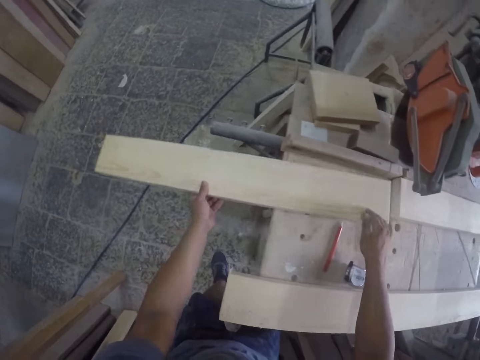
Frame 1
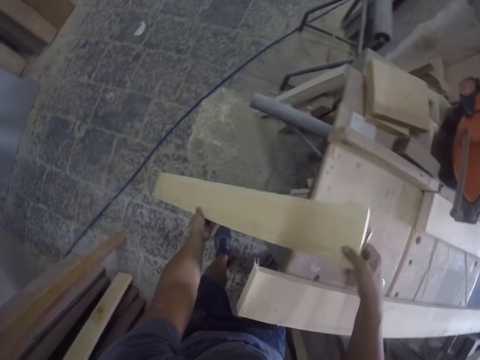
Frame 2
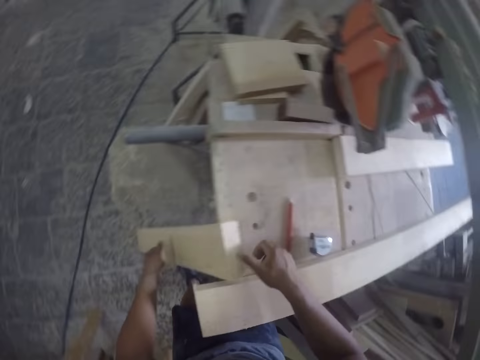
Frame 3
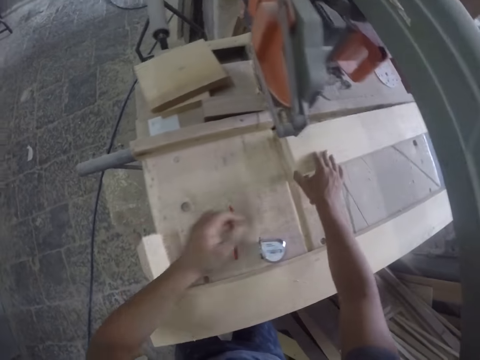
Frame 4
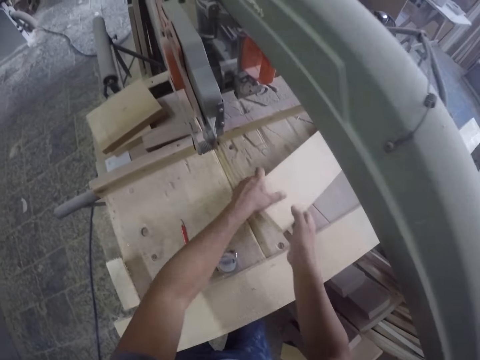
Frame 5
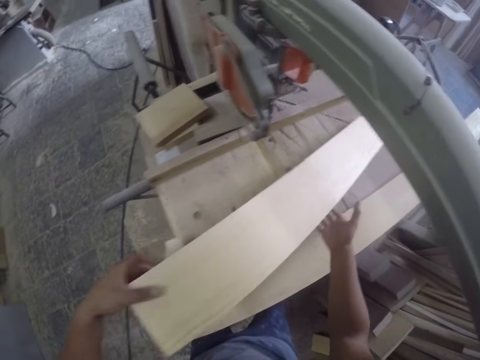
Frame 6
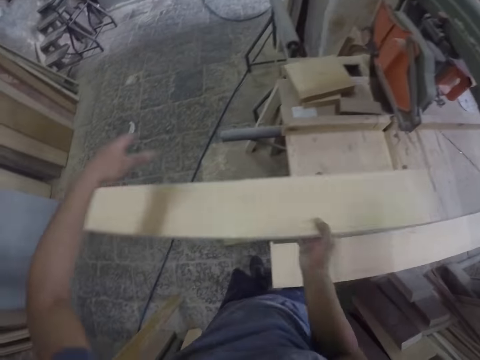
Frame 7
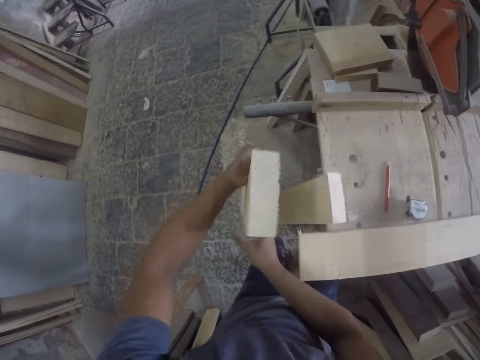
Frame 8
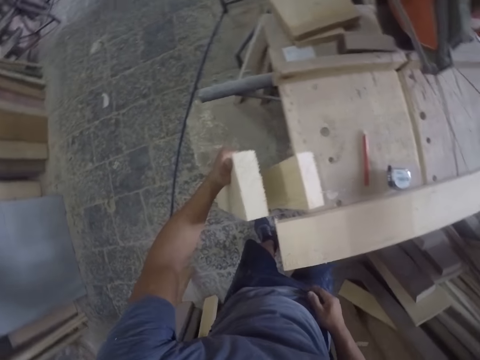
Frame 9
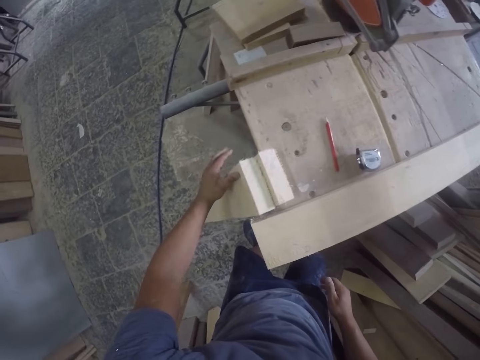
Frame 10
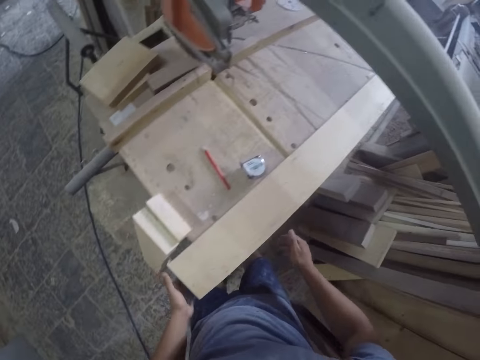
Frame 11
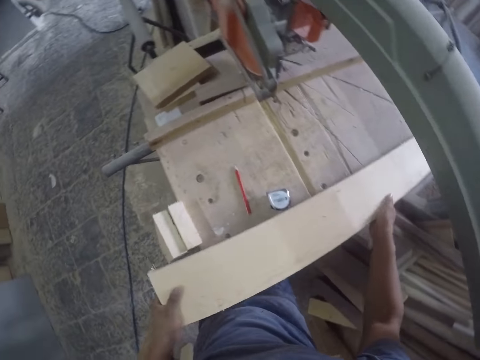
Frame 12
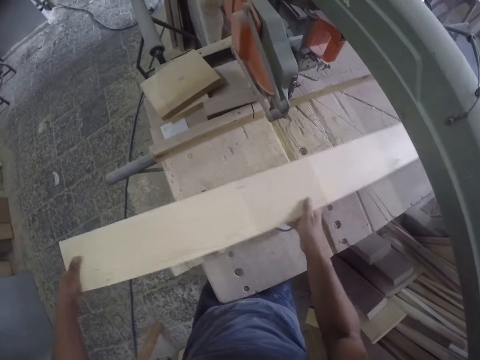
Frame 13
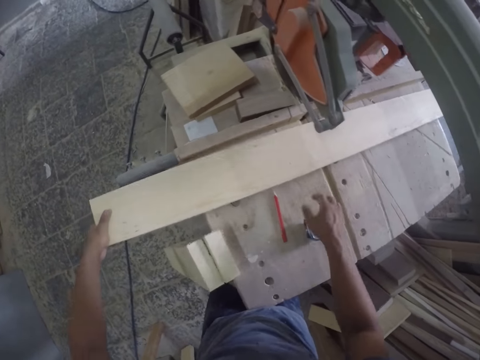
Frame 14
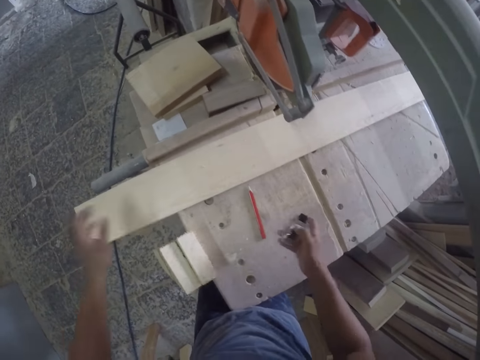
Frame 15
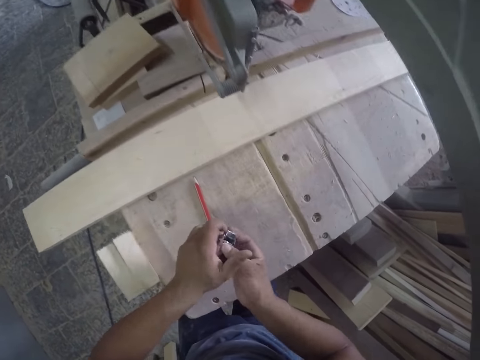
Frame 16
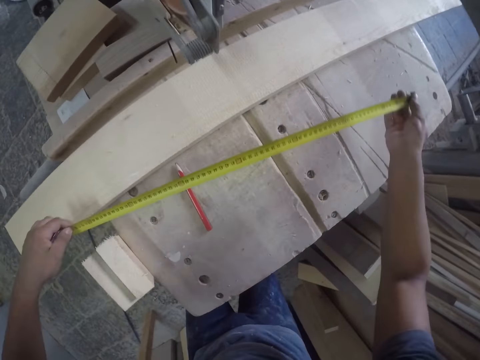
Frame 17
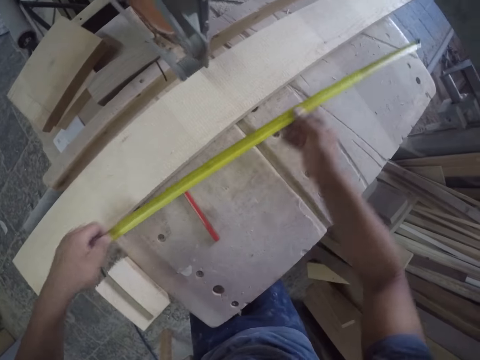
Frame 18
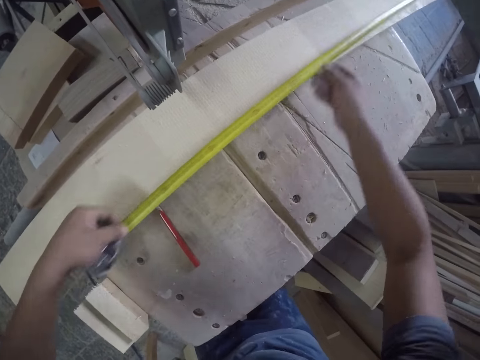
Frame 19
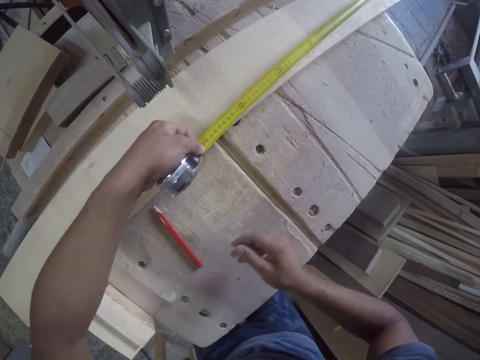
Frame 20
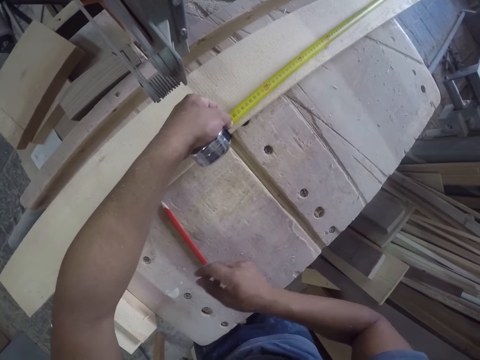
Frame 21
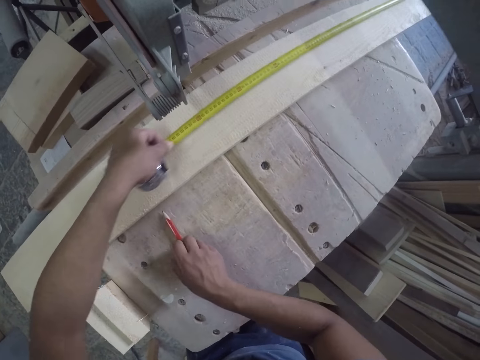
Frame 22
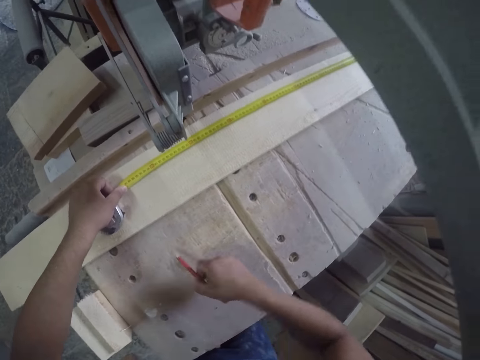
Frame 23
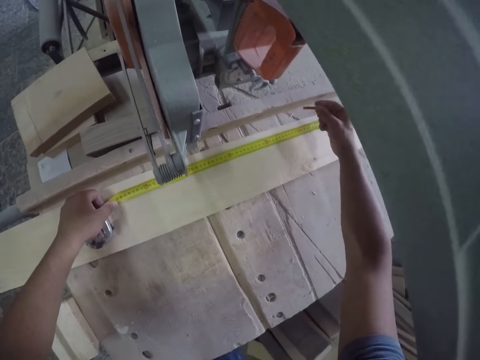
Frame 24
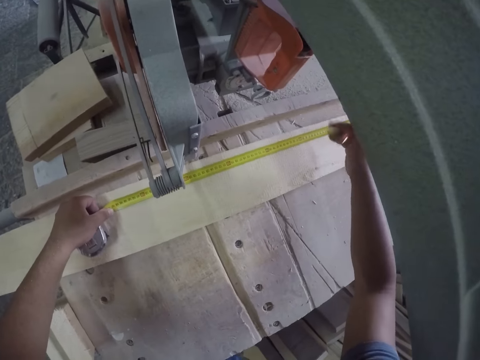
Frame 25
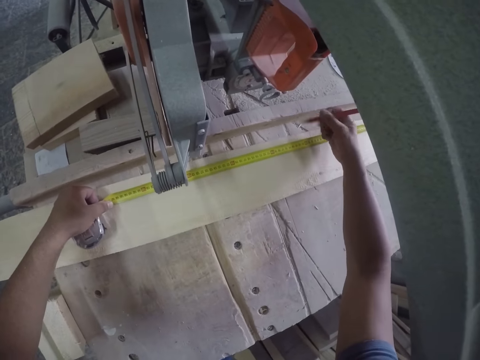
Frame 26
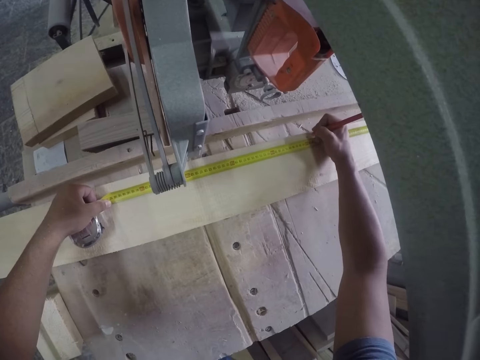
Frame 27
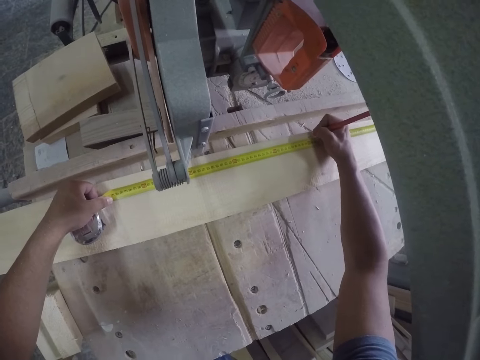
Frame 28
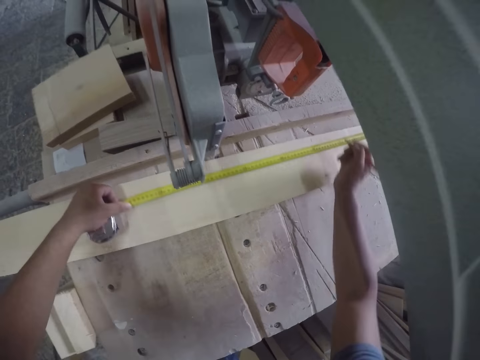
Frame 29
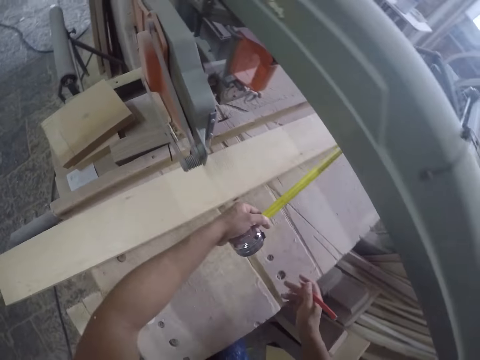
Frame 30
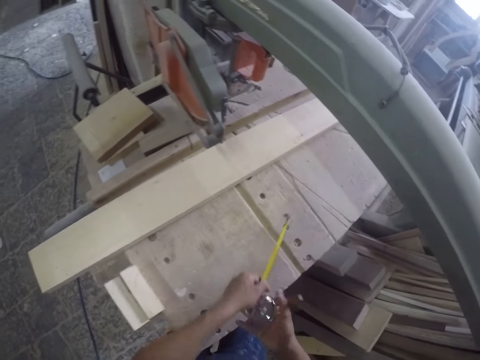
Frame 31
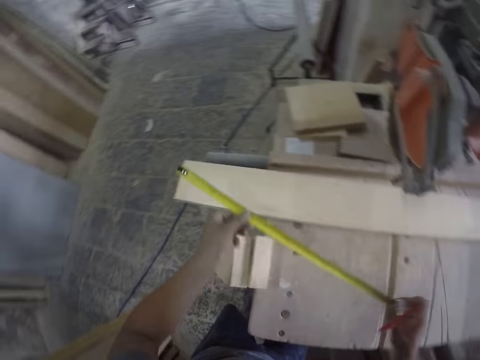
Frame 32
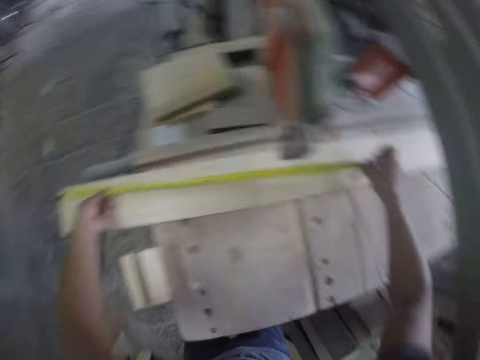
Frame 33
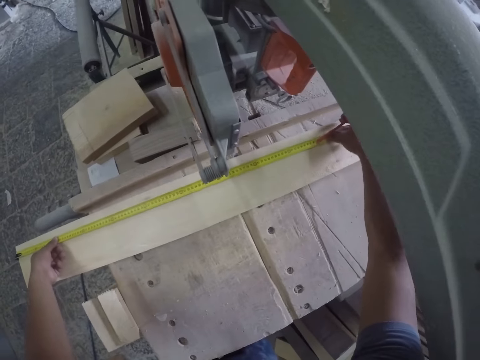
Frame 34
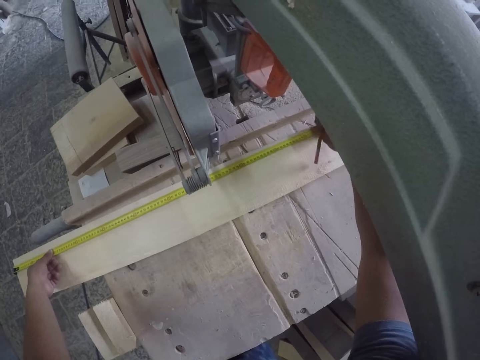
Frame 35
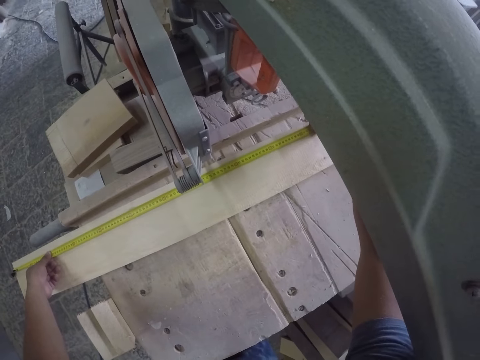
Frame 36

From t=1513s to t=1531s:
The camera wearer holds the wood. They put the wood on the floor. They pick the wood. They hold the wood. They put the wood on the floor. They pick the wood. They put the wood down. They take the tape measure. They hold the tape measure. They pull the tape measure. They measure the wood. They pick the pencil. They mark the wood. They hold the tape measure. They measure the wood.

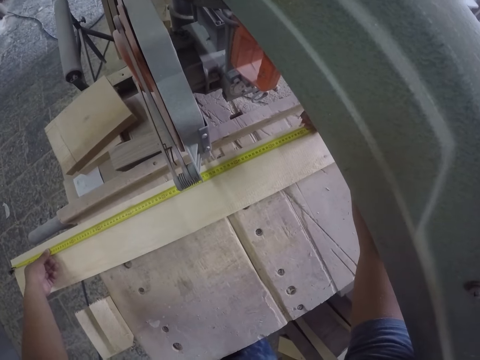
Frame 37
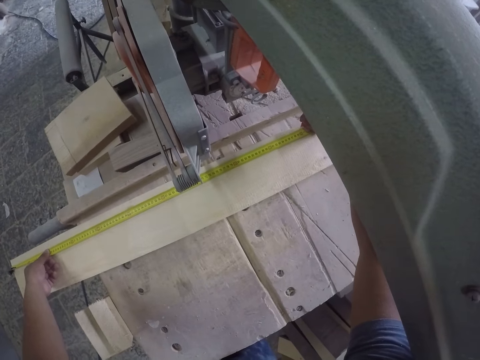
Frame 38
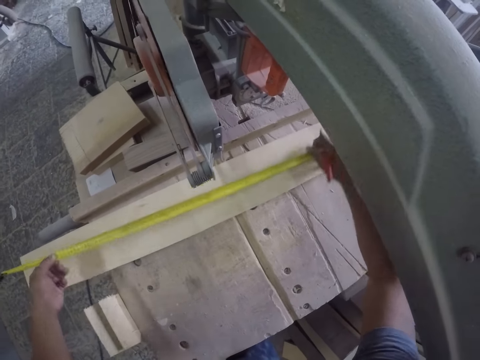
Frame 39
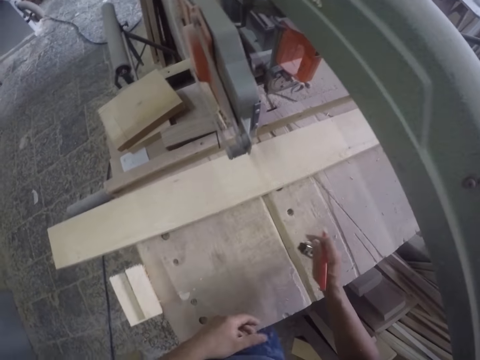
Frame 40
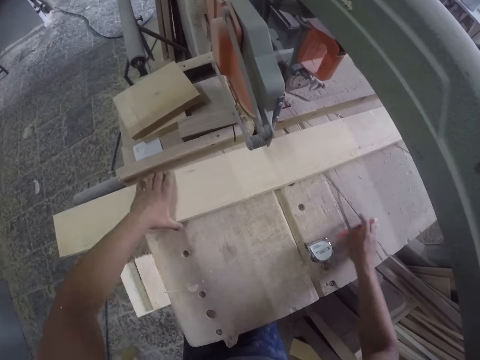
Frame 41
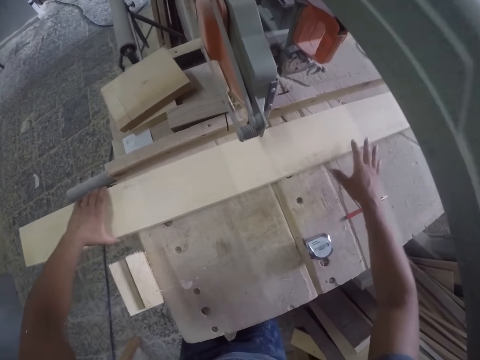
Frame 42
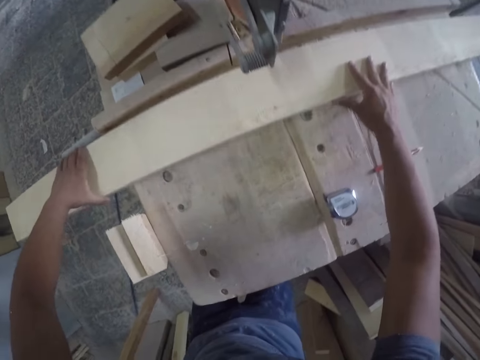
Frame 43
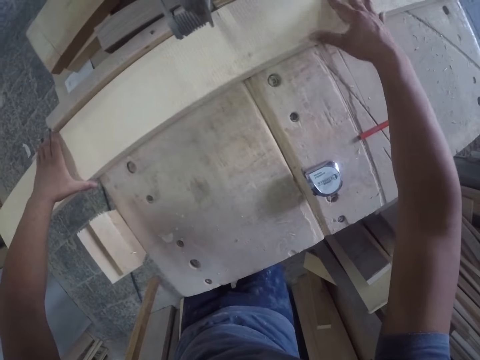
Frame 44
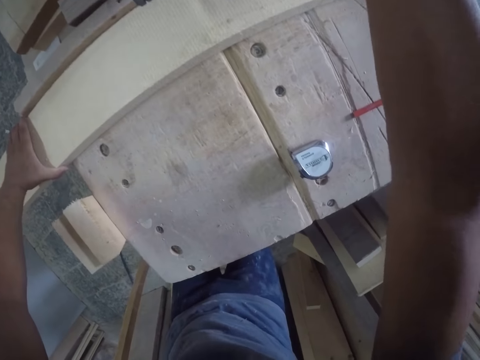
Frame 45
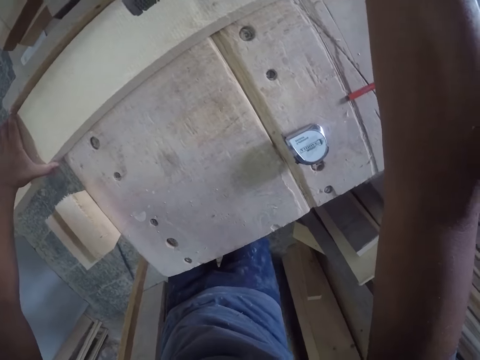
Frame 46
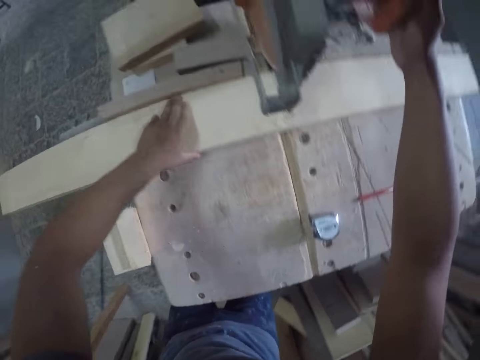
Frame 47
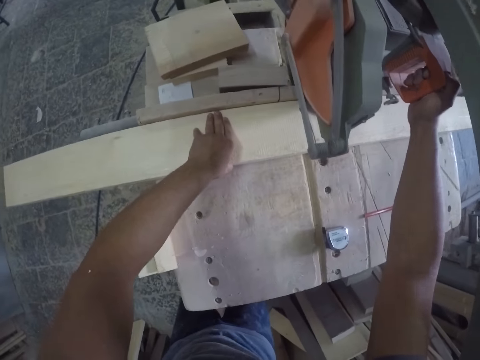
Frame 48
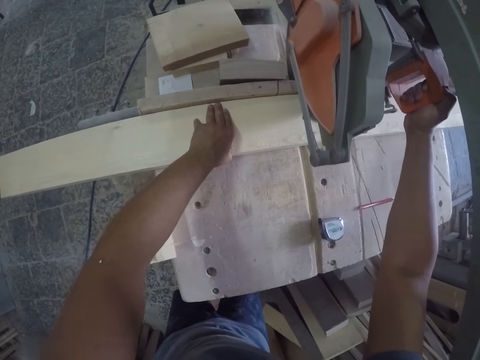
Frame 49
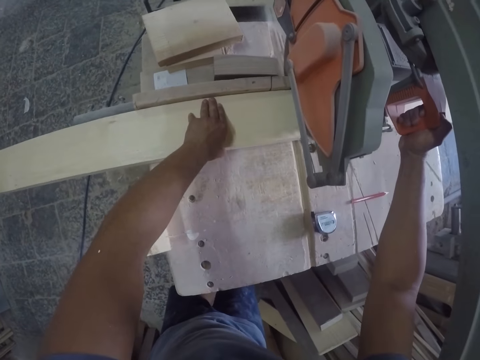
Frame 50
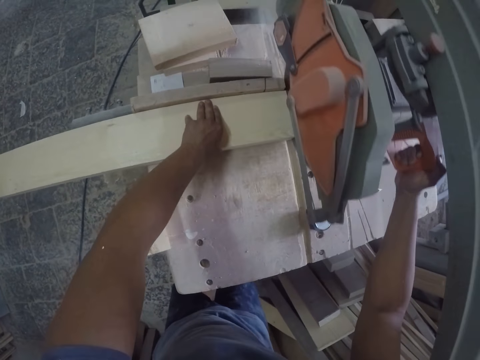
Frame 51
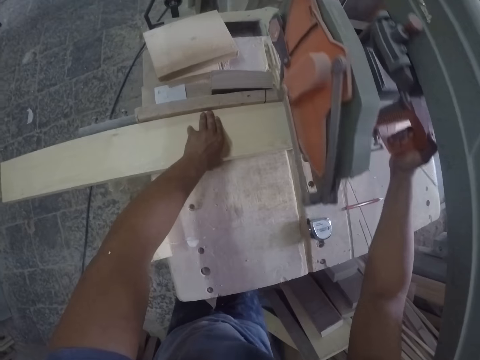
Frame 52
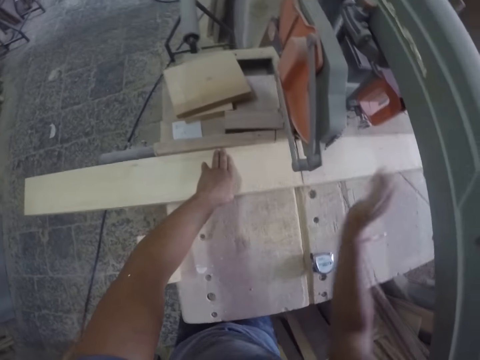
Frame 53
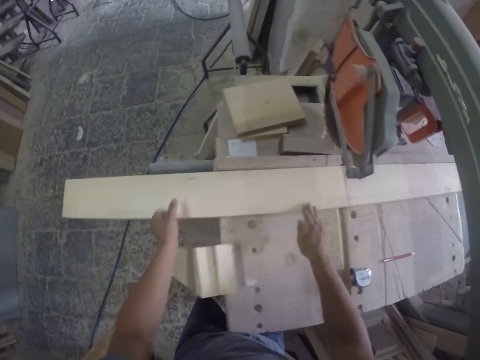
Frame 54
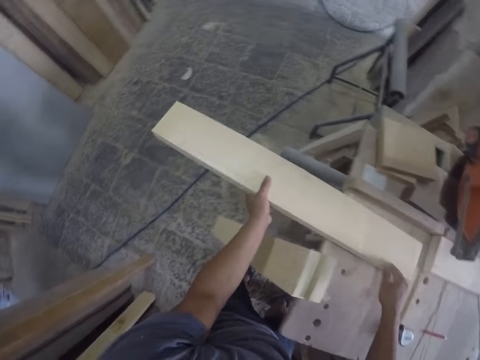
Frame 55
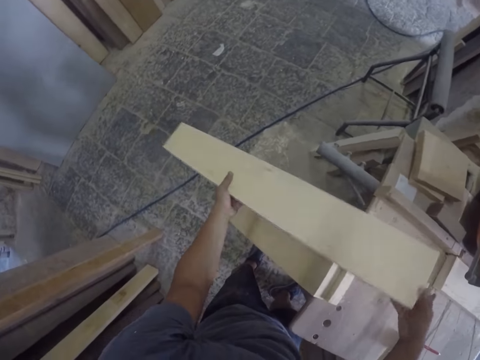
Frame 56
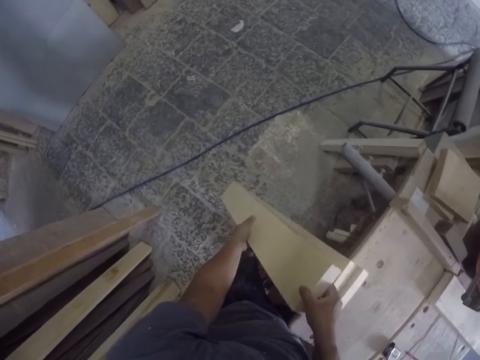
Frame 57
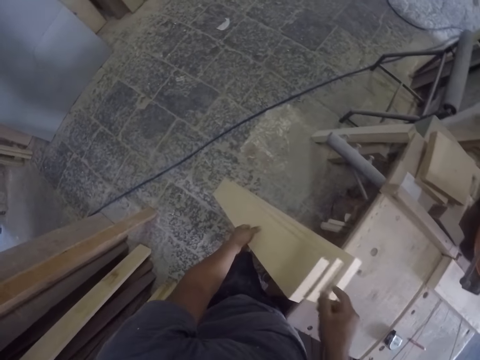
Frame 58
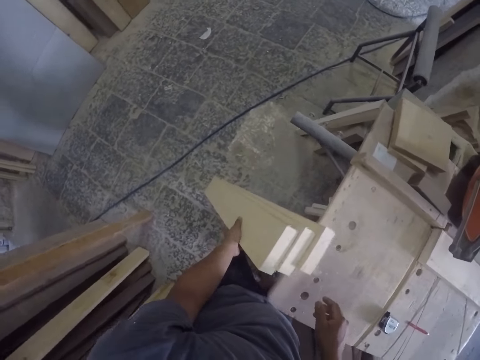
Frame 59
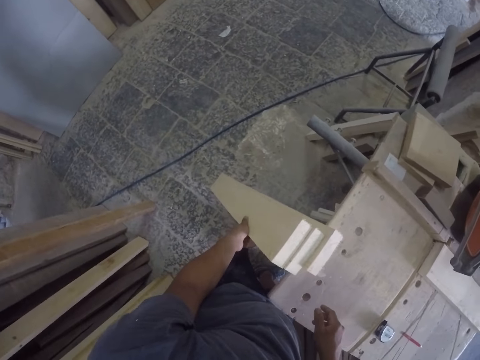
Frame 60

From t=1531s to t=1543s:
The camera wearer puts a mark on the wood. They hold the tape measure and put the tape measure on the table. They put the pencil down. They move the wood. They hold the machine. They cut the wood. They pick the wood. They put the wood on the floor.
